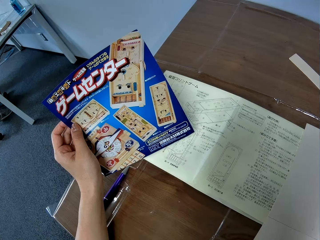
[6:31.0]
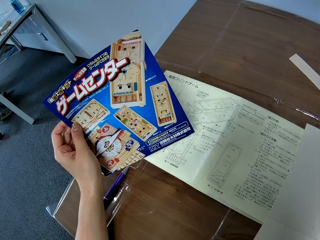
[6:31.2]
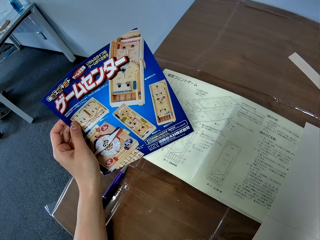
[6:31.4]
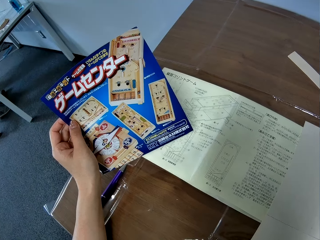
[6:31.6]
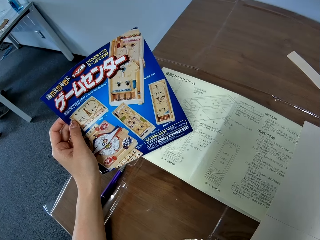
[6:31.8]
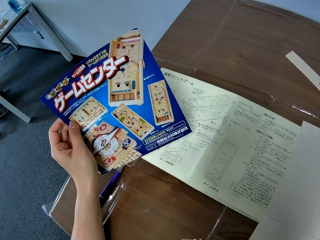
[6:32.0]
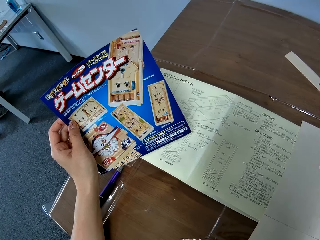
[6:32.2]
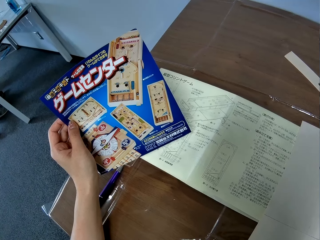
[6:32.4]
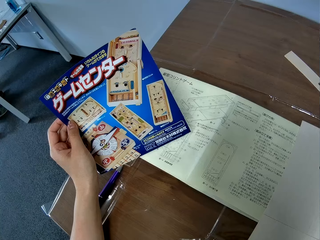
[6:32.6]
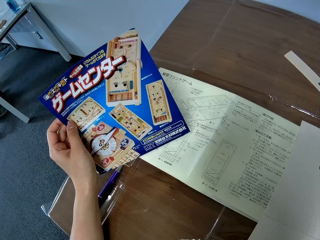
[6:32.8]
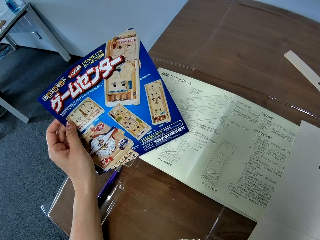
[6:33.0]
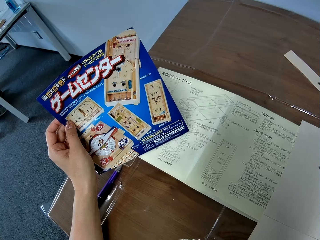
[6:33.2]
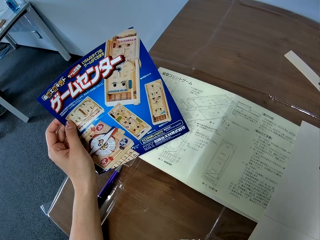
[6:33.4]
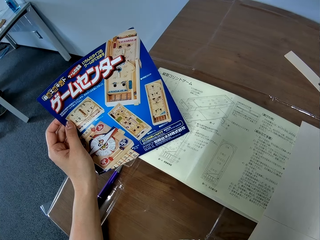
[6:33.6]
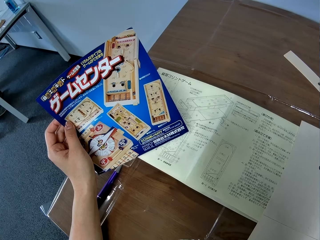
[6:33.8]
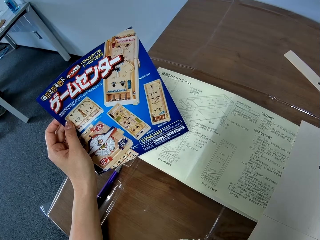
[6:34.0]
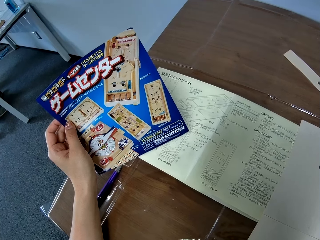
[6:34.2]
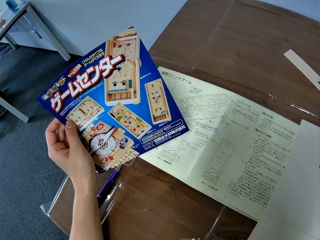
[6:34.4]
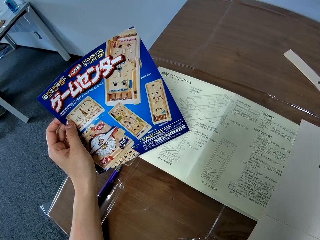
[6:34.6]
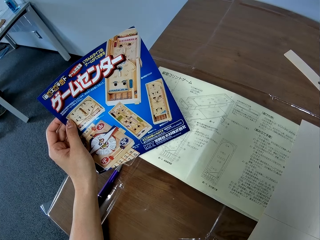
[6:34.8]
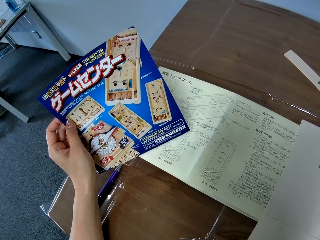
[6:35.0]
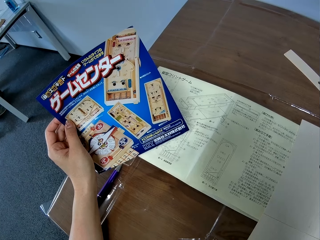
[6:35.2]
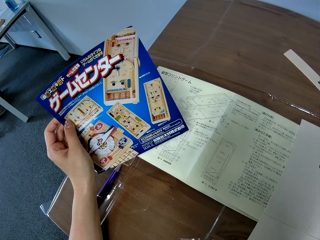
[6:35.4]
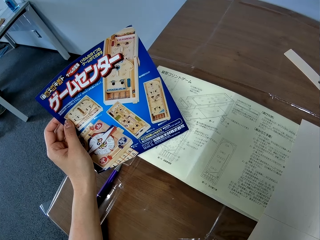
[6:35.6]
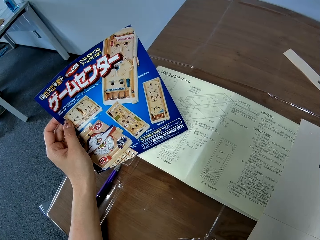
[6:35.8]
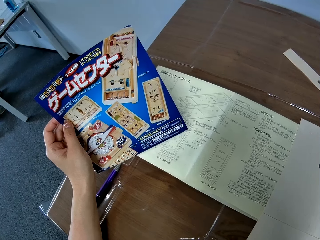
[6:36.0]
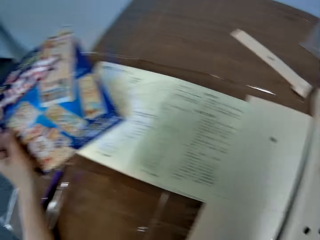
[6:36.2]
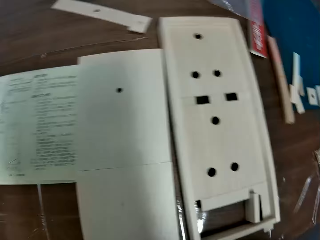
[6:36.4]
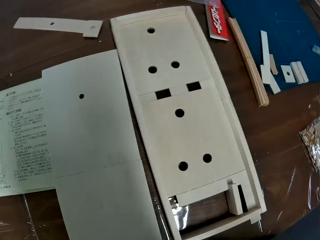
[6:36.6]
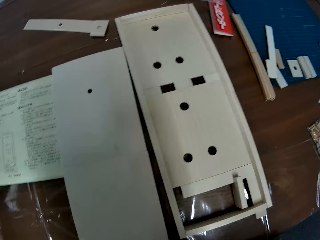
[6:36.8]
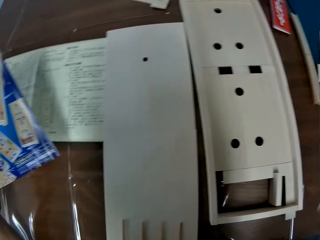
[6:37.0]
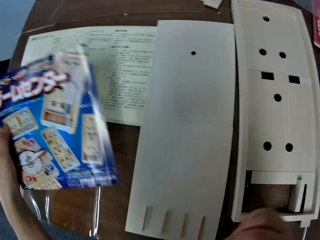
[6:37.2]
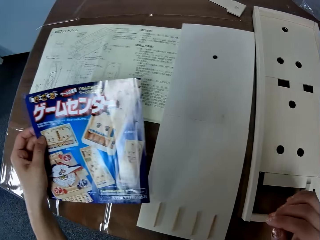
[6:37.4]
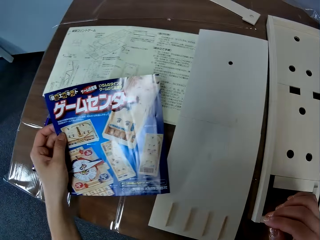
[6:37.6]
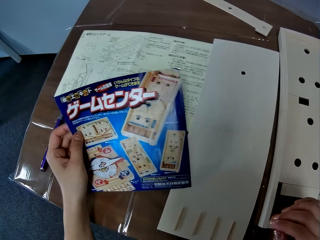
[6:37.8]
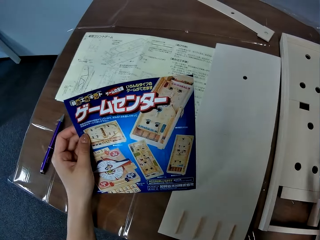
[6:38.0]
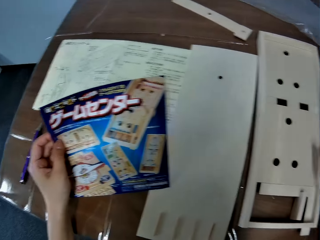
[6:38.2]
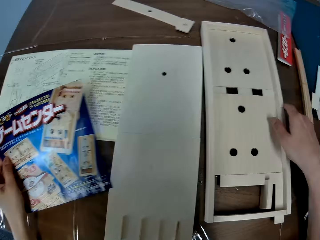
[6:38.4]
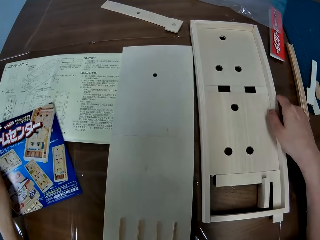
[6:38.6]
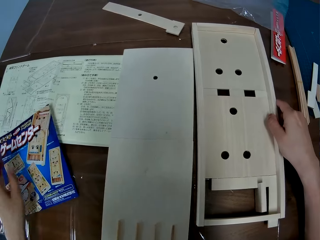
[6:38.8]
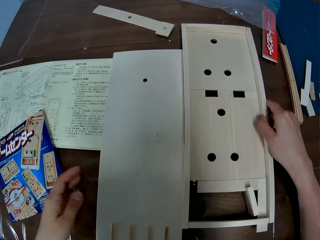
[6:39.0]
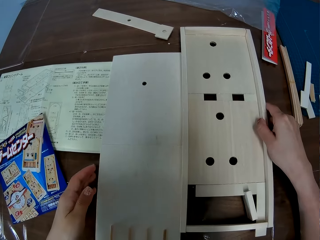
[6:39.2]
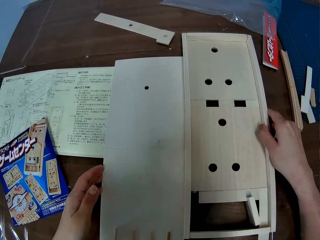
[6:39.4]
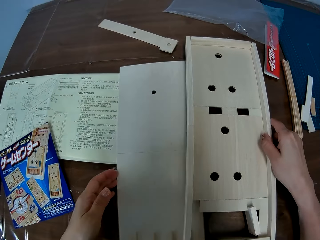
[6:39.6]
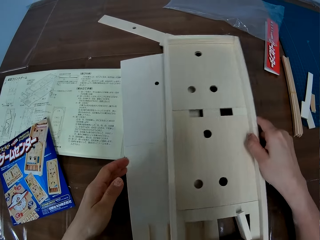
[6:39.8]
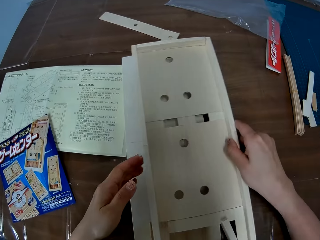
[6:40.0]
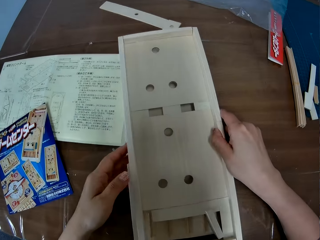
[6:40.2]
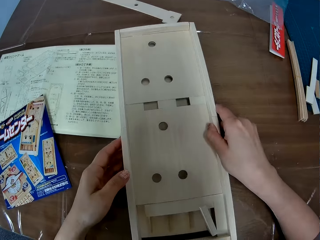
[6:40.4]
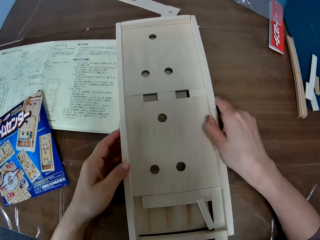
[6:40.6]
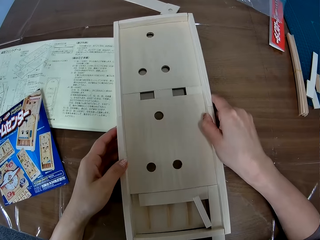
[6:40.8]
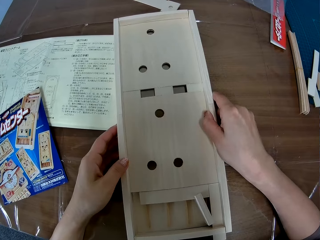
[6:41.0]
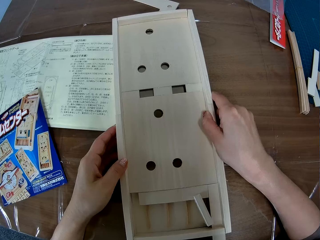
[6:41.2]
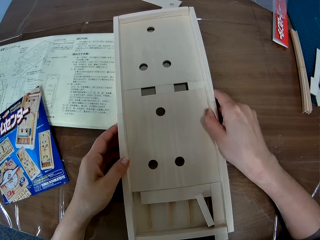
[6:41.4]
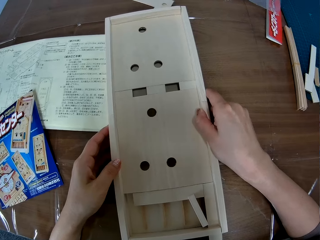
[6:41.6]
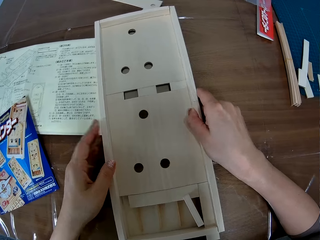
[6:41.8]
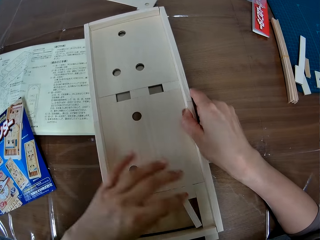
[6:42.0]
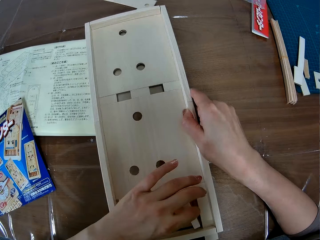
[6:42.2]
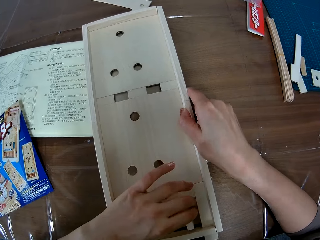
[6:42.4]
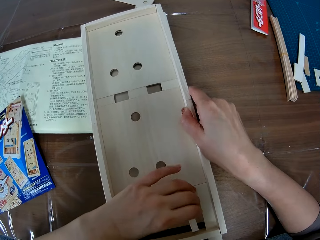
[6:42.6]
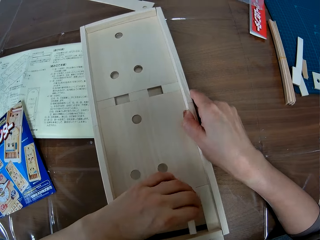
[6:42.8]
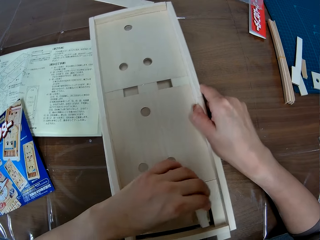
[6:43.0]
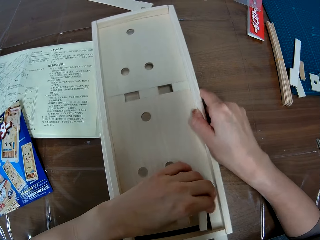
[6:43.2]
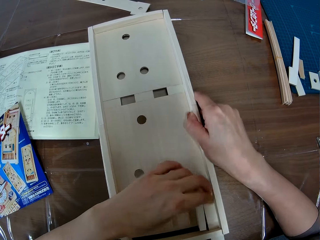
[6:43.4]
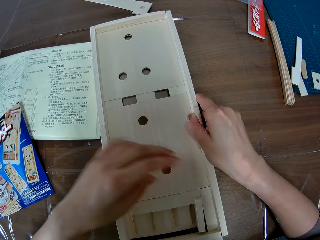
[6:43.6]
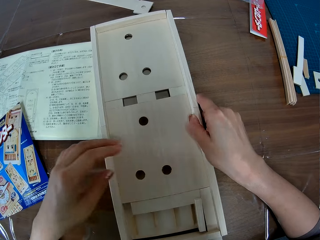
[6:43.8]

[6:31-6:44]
The camera wearer looks at the wooden board on the table. She looks at the flyer in her left hand. She assembles the wooden boards on the table and drops the flyer on the table. She looks at something.

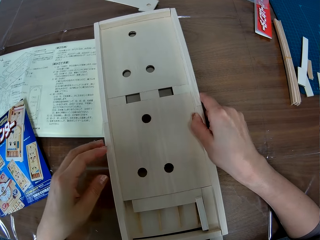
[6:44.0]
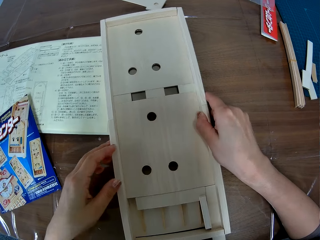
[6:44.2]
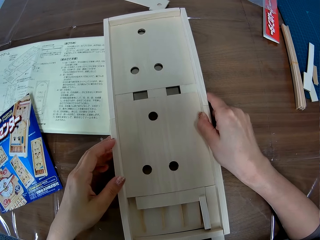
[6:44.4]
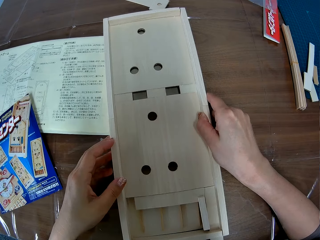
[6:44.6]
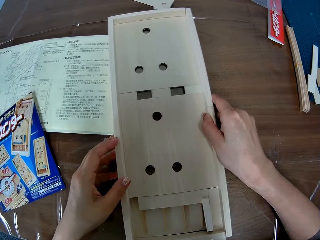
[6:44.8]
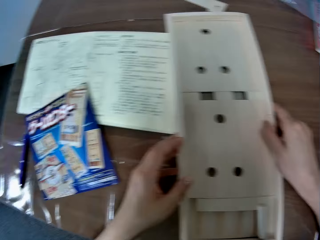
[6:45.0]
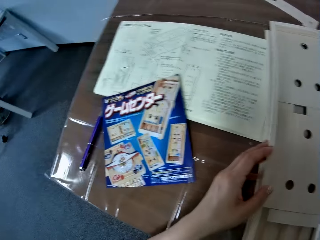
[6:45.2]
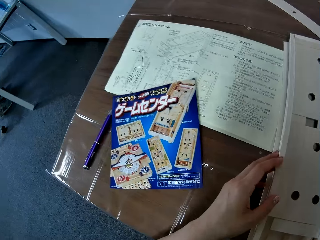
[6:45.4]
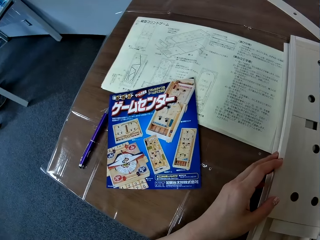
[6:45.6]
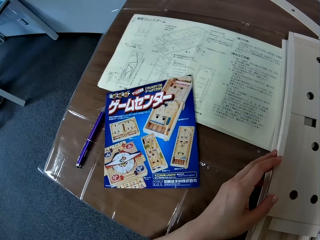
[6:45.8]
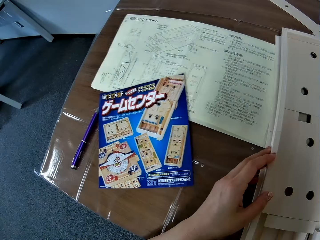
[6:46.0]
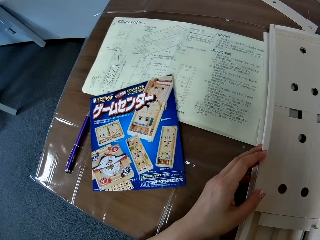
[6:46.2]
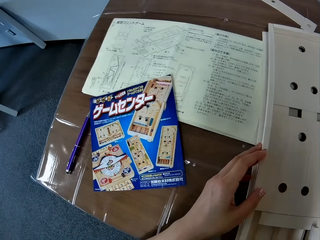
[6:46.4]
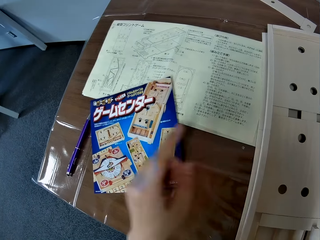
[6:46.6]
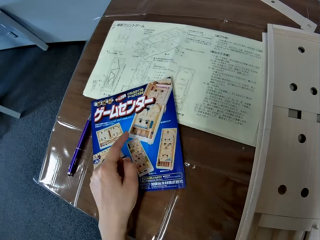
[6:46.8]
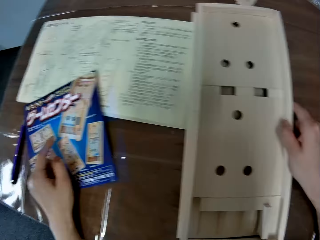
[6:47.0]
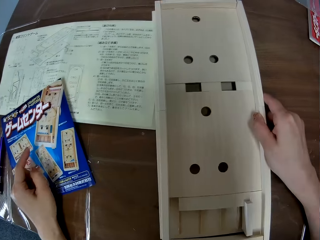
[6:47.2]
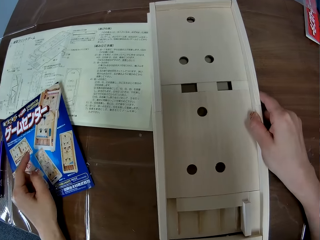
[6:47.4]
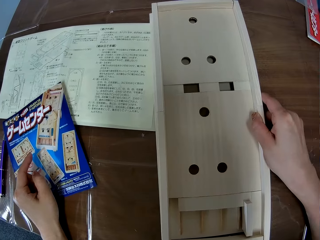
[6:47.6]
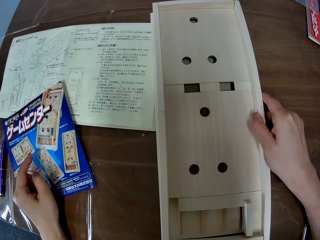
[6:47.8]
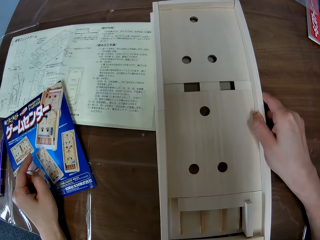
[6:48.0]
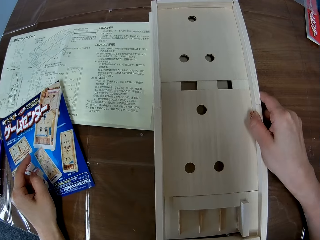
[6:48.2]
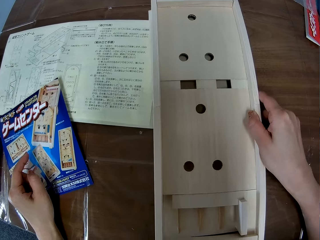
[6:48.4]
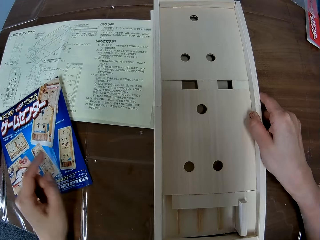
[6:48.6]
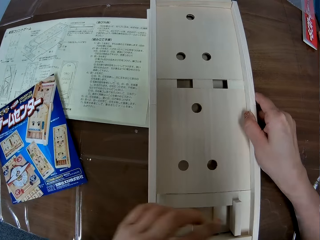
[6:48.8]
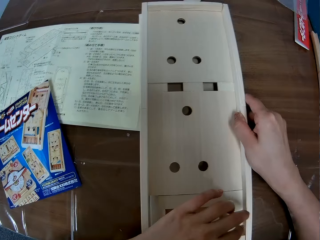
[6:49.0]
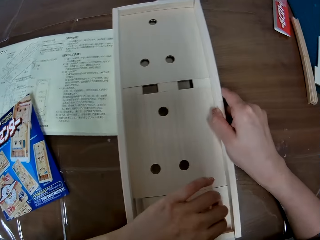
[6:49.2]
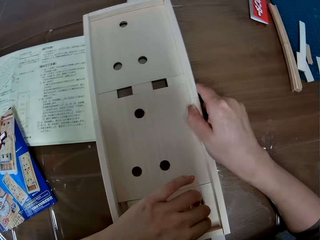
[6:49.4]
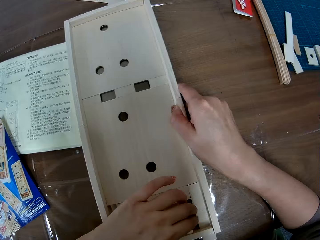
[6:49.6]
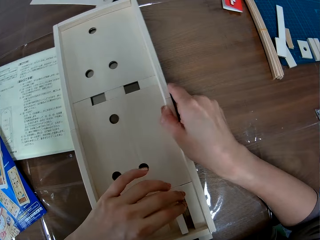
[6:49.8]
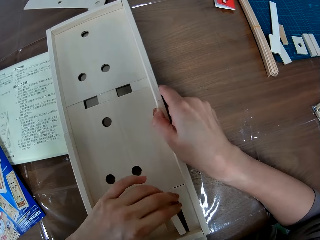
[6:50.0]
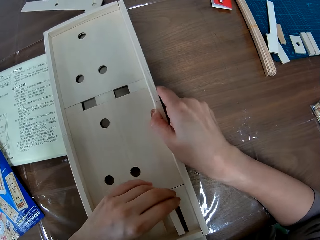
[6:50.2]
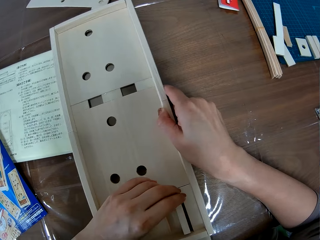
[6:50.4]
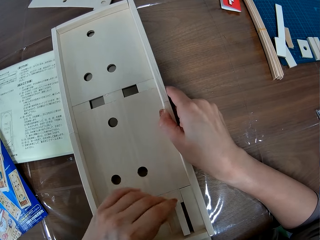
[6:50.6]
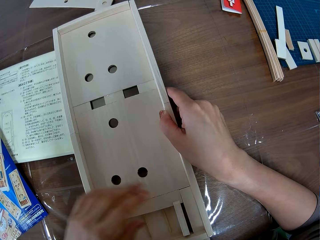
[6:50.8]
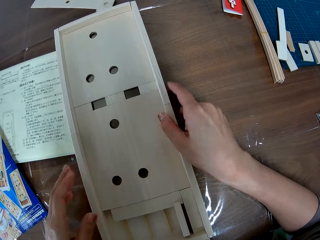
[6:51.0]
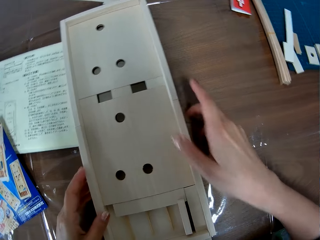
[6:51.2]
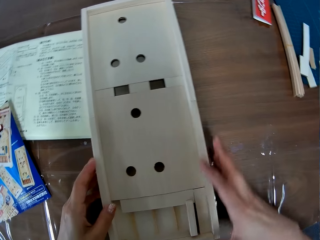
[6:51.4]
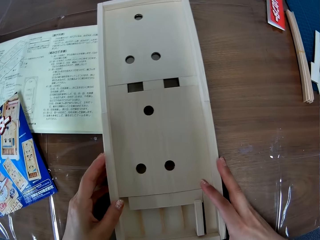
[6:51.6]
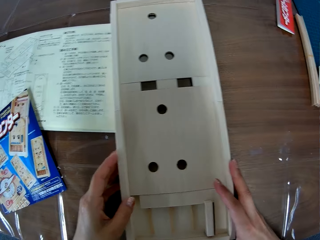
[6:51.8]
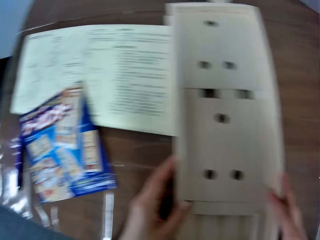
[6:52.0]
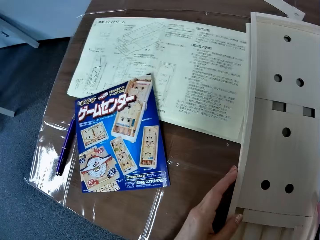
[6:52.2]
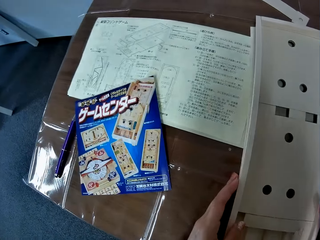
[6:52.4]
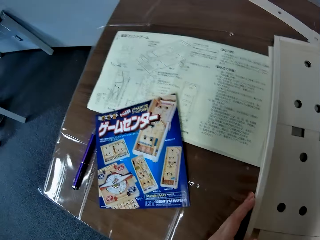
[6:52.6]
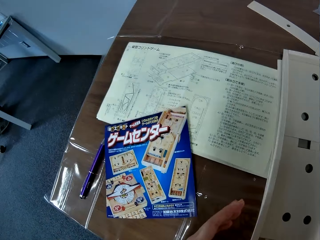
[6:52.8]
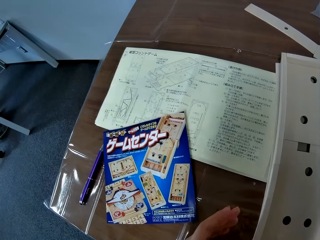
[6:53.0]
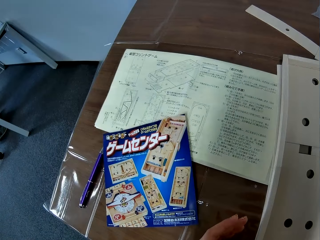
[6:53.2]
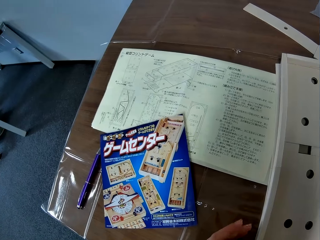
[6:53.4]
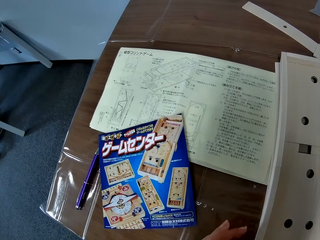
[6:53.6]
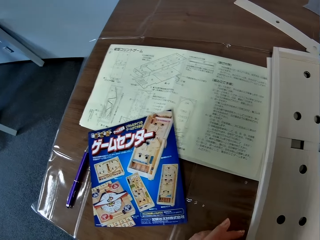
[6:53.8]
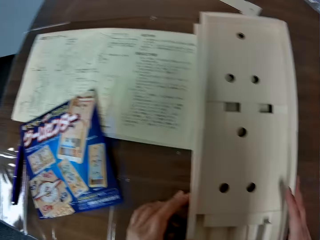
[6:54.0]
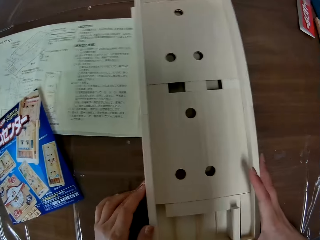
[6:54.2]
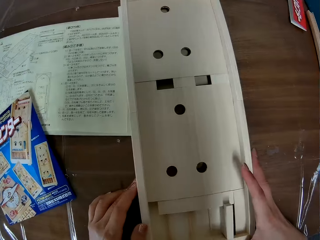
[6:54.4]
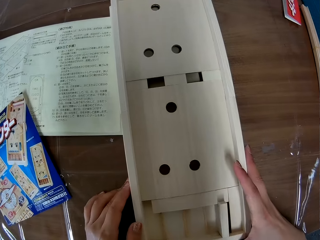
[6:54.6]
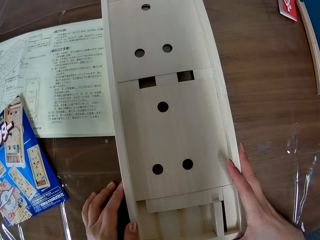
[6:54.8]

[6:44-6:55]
The camera wearer looks at the flyer on the table. She places her left hand on the flyer on the table. She arranges the assembled wooden board. She looks at something. She looks at the flyer on the table. She looks at the assembled wooden board on the table.
